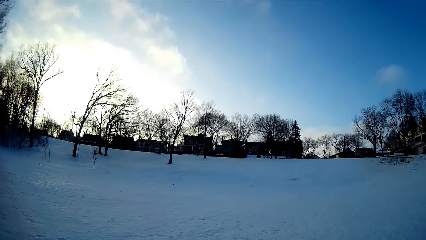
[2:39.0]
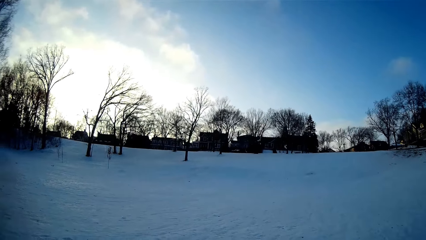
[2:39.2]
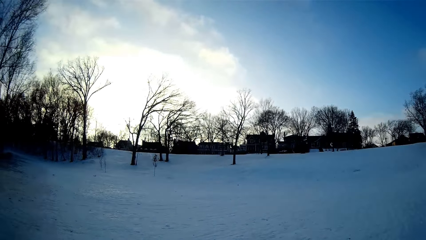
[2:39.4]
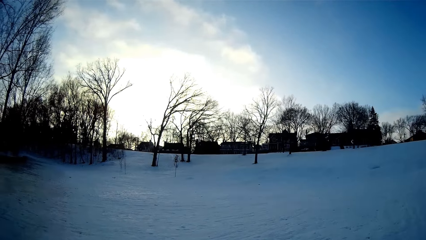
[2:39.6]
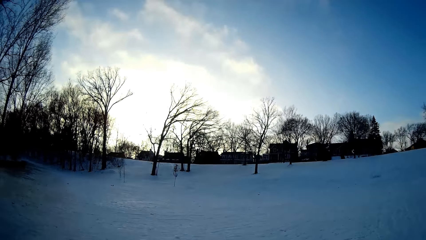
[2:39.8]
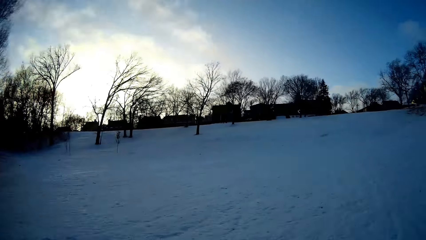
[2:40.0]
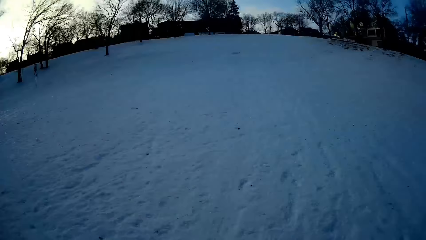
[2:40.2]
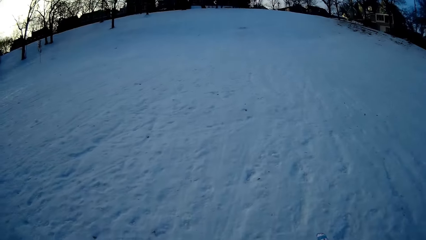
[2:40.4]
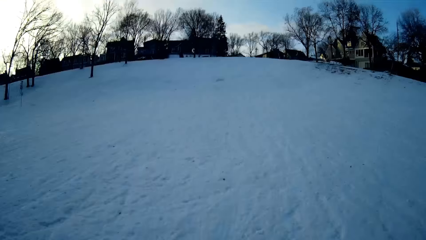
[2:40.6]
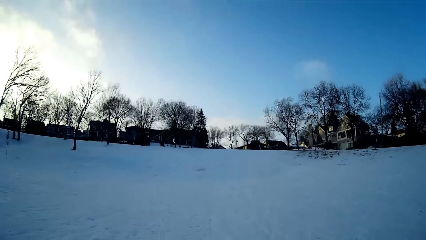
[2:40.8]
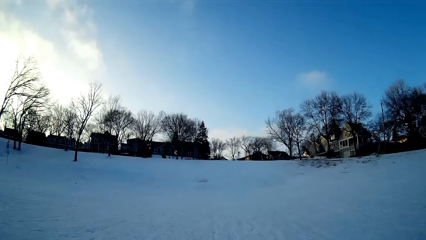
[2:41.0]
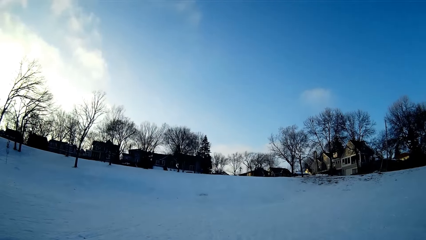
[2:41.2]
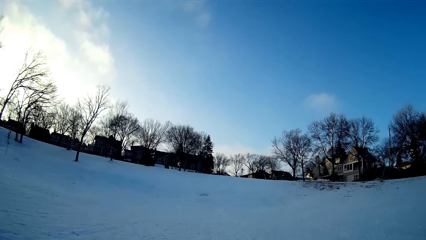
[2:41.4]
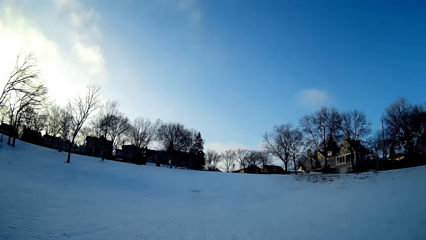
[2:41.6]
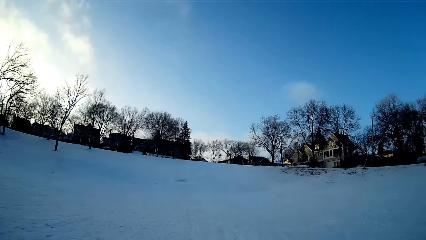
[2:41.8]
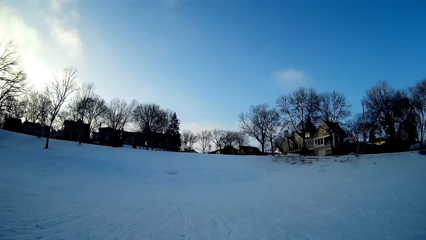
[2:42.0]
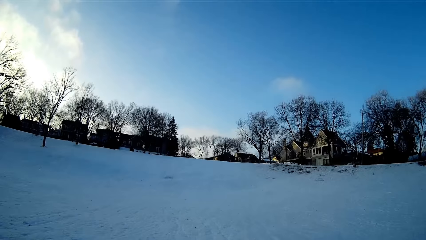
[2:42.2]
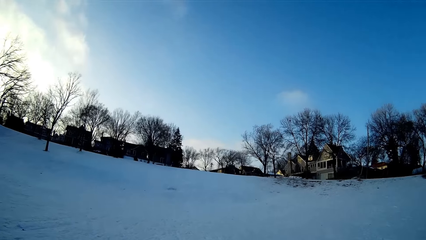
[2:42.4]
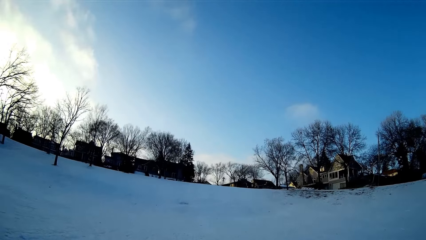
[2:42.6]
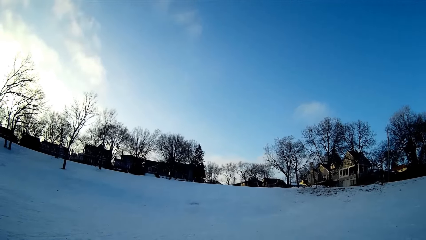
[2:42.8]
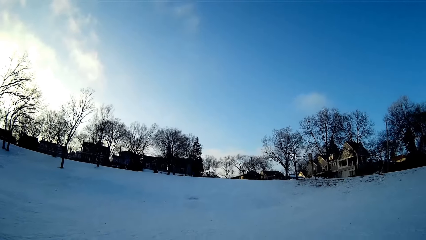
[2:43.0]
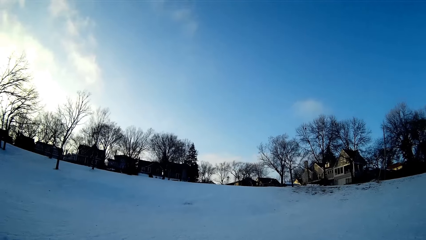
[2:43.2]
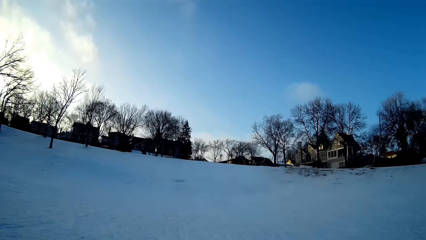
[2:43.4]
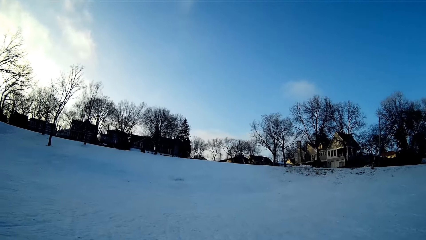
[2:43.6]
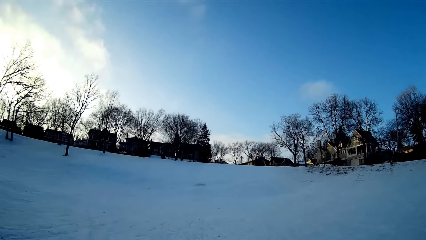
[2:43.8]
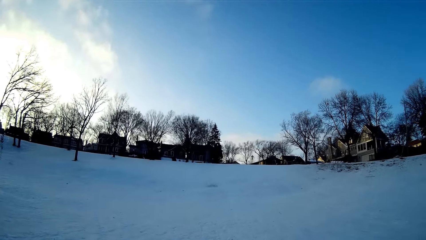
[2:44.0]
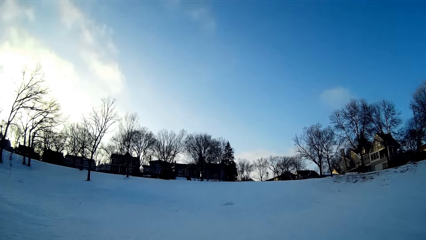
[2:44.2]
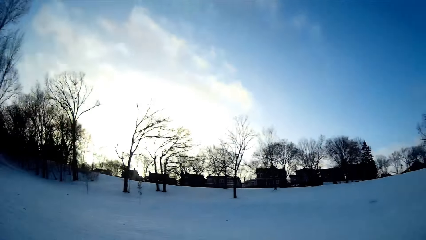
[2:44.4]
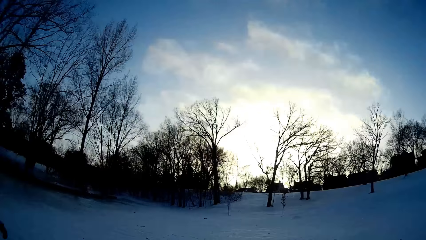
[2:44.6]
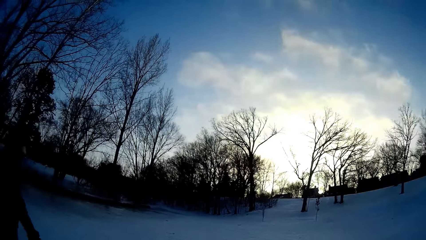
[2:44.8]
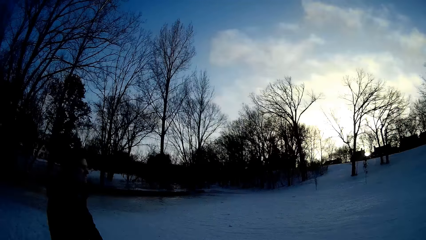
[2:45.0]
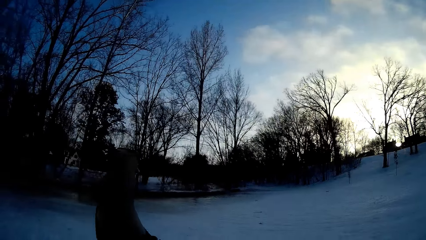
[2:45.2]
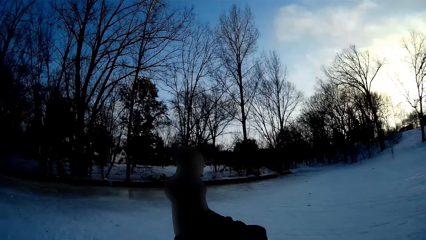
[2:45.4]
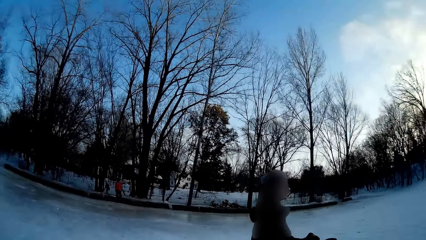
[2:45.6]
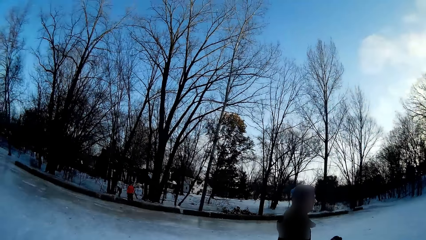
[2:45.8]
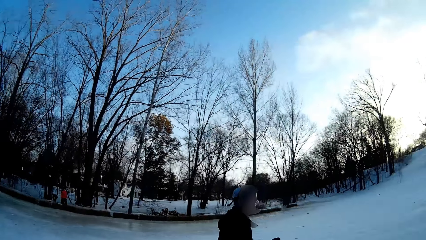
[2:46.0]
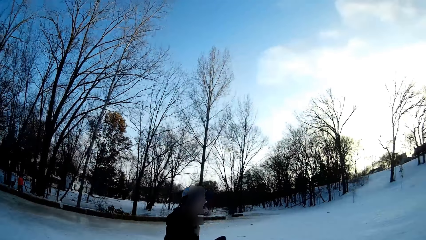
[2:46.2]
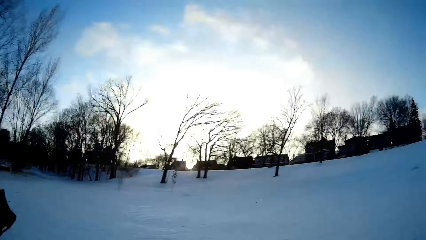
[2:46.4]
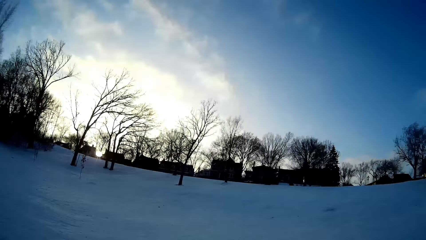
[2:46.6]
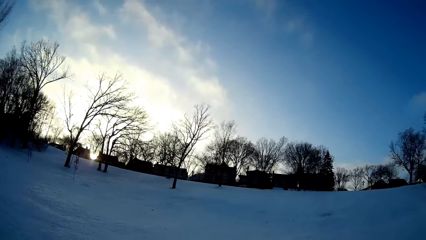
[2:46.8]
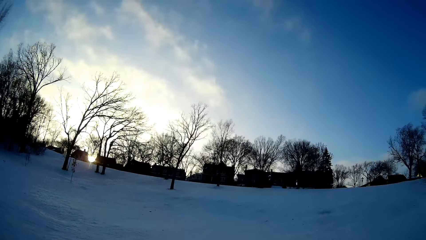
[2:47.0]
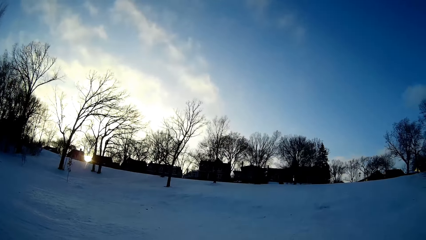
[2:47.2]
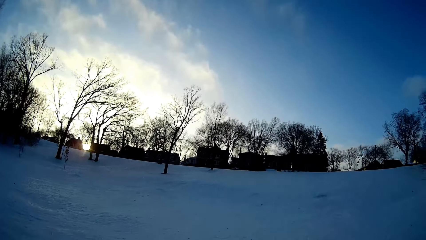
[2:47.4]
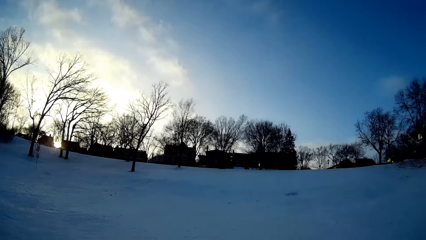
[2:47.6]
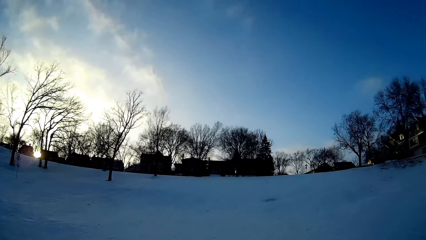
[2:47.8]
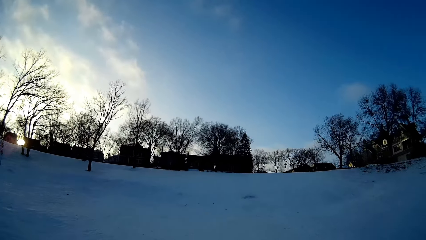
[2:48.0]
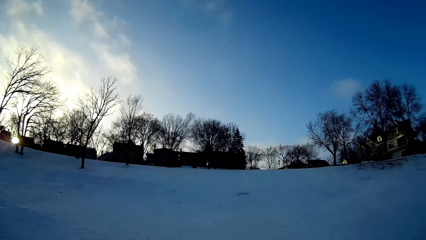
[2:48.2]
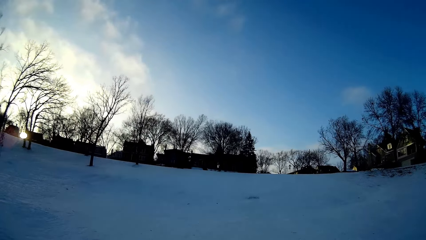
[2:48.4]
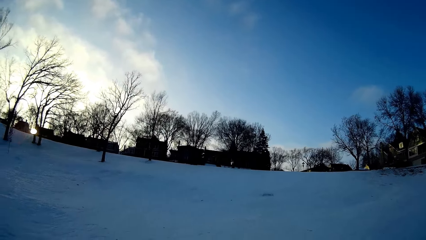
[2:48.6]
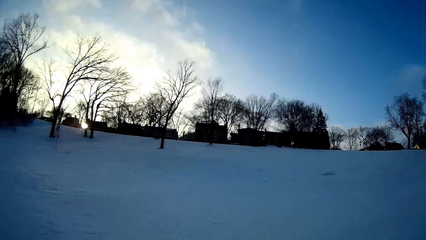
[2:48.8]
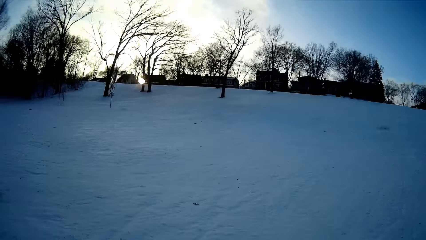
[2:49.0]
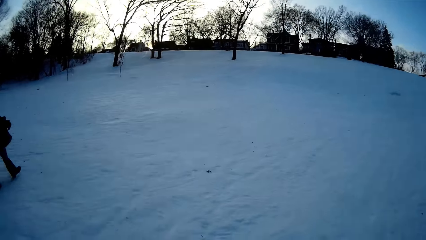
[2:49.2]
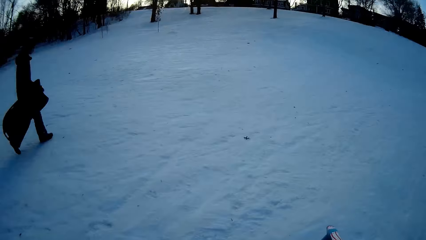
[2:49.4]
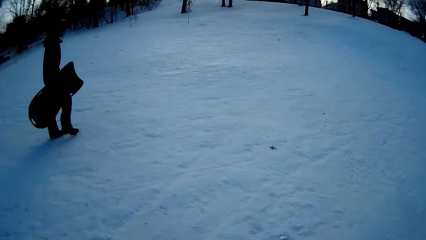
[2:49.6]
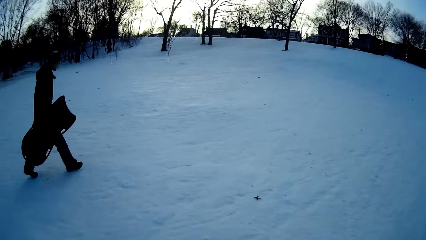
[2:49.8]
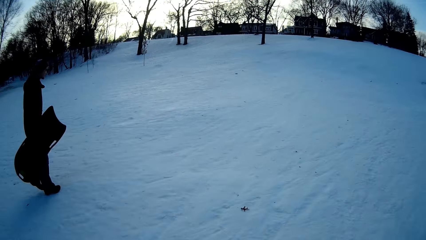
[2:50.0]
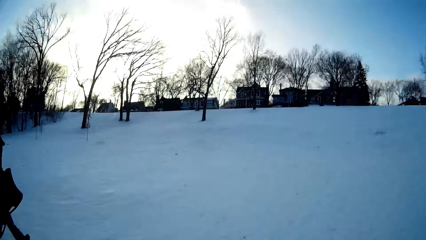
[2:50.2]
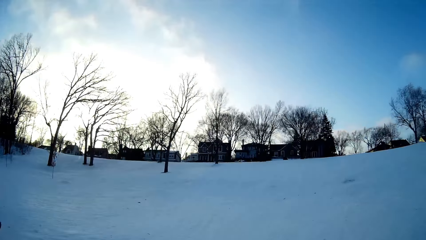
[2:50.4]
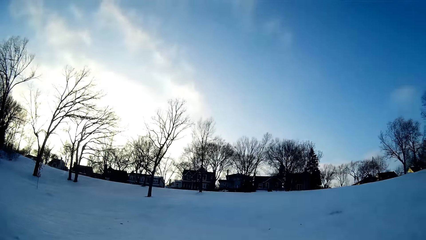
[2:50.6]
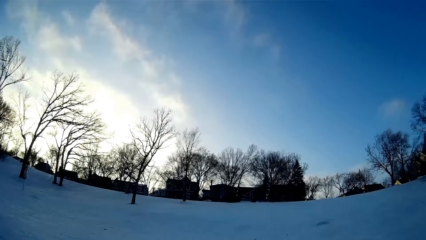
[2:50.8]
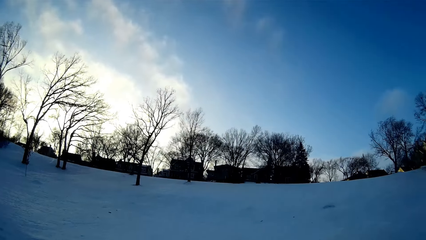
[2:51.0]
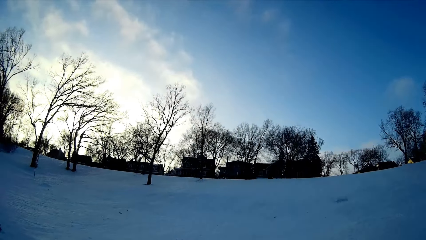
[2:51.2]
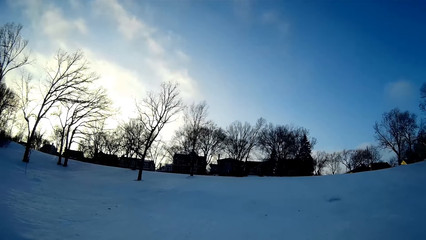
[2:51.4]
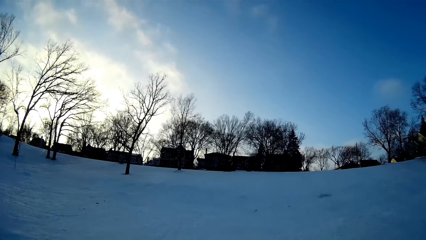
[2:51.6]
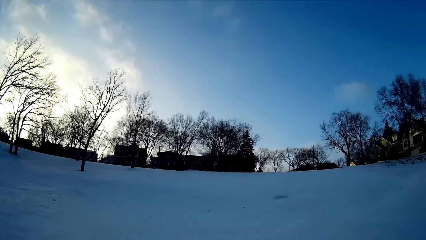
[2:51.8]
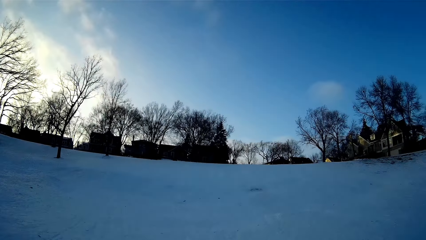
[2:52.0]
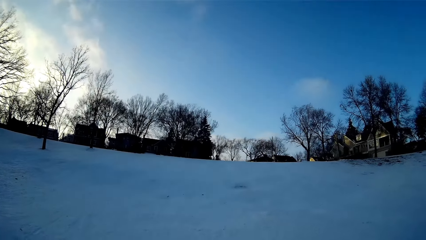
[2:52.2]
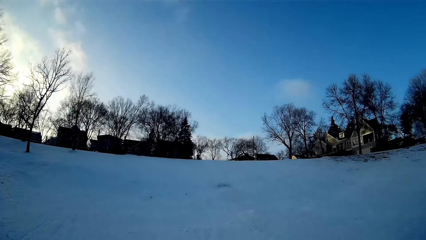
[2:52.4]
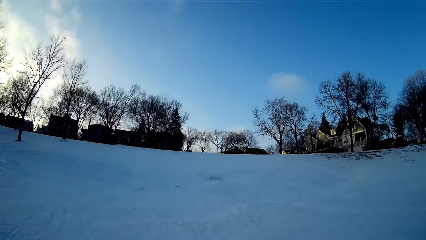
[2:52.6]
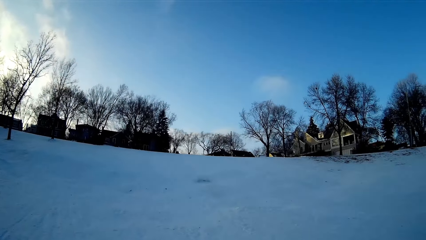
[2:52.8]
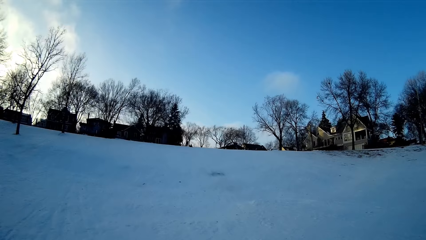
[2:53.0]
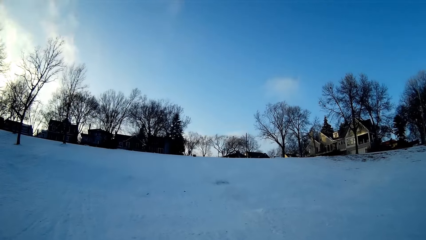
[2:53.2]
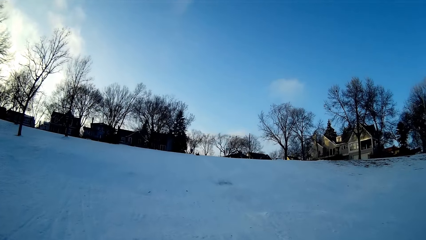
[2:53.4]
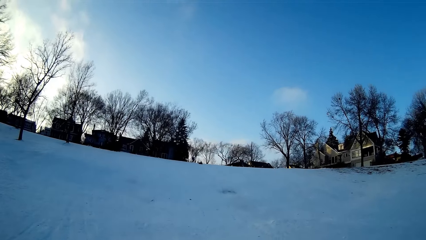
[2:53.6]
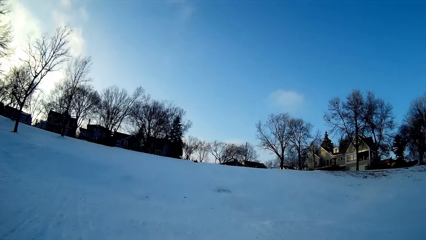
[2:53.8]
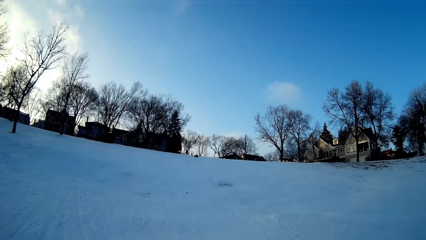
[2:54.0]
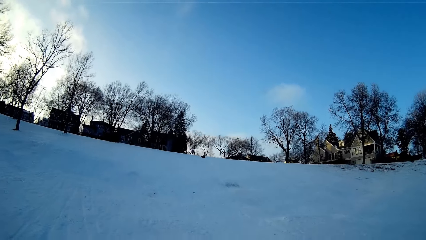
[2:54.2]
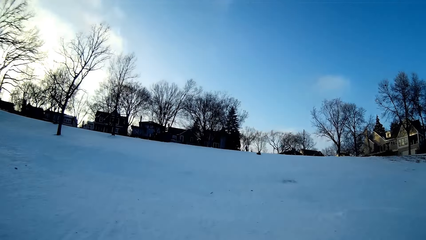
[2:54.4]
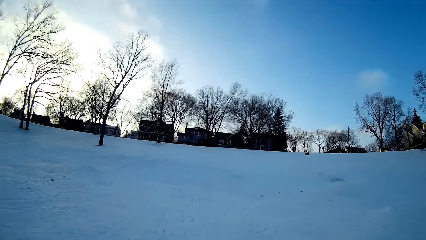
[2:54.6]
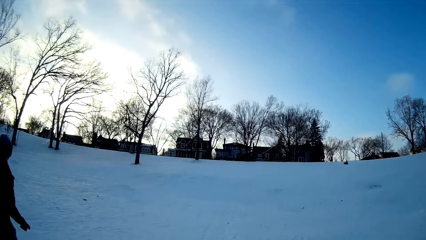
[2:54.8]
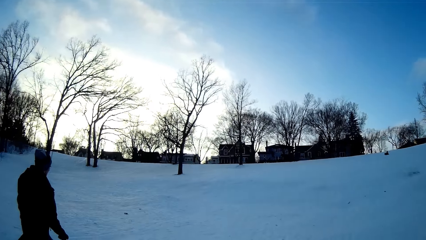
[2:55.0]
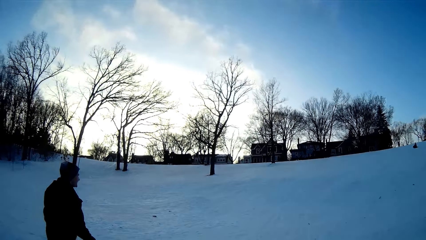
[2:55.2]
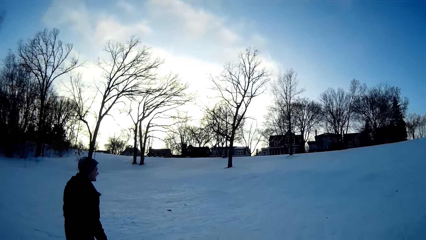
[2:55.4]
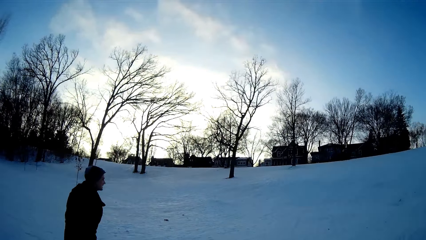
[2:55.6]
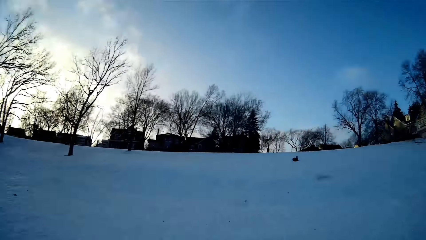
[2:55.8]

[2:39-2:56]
The camera wearer walks to the top of the field with a man. The man walks holding the snowboard.
